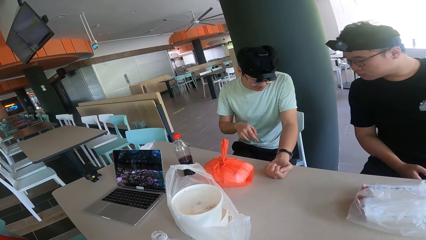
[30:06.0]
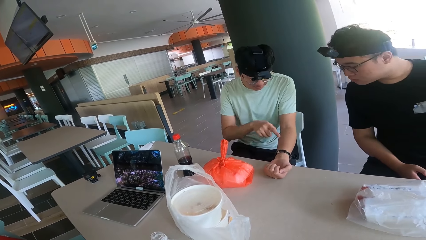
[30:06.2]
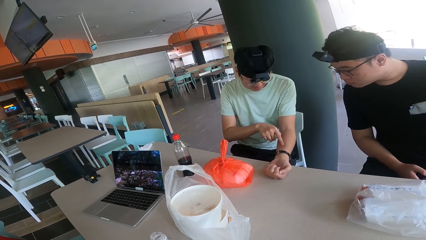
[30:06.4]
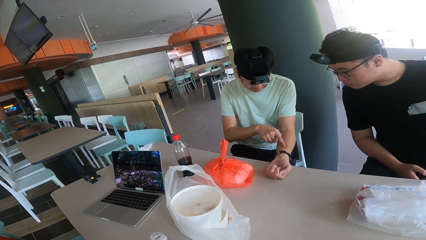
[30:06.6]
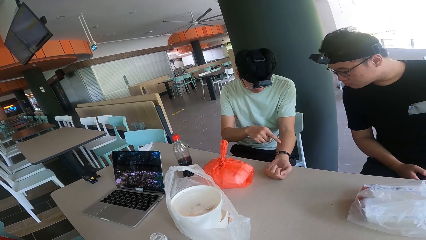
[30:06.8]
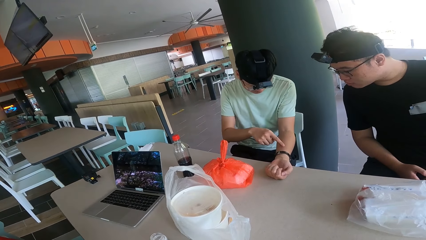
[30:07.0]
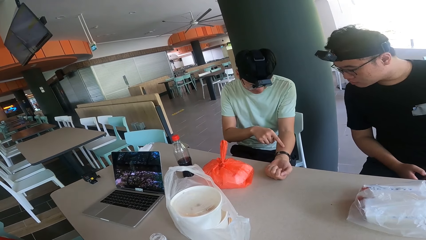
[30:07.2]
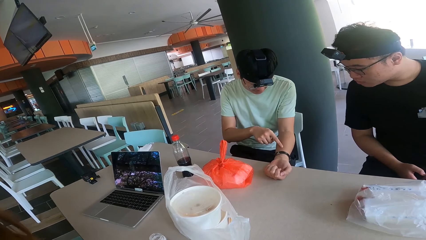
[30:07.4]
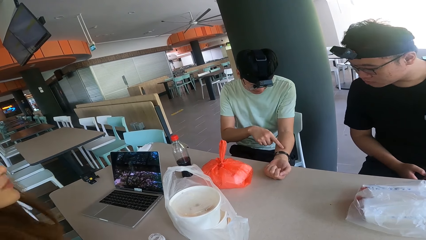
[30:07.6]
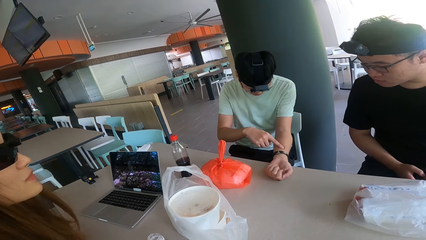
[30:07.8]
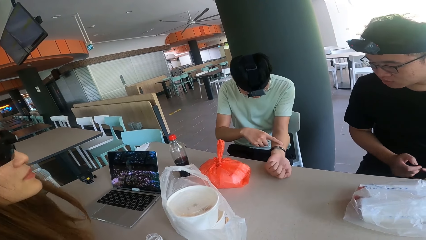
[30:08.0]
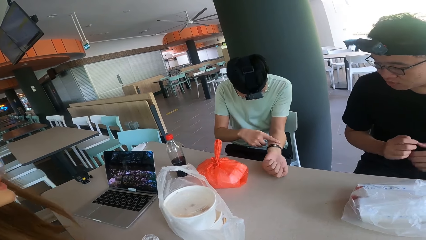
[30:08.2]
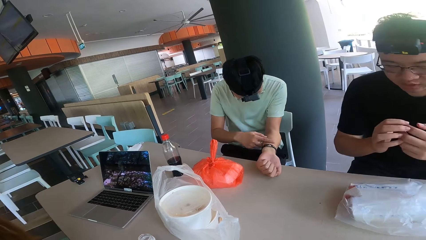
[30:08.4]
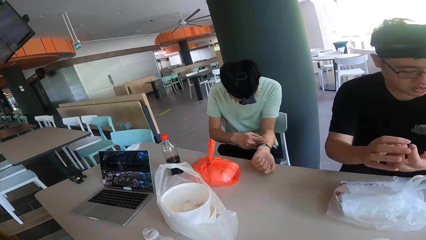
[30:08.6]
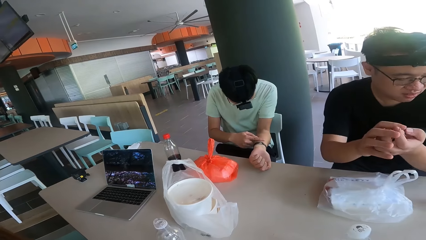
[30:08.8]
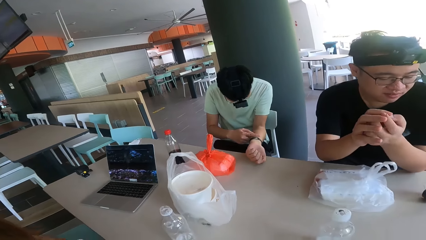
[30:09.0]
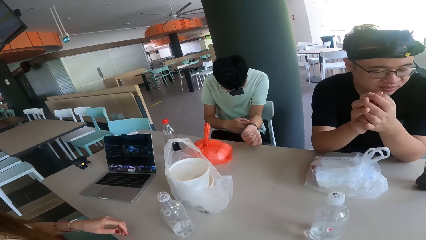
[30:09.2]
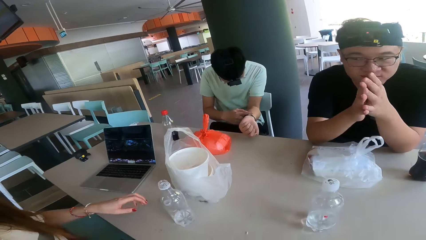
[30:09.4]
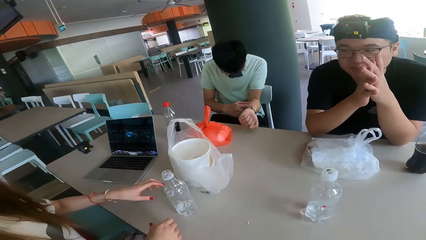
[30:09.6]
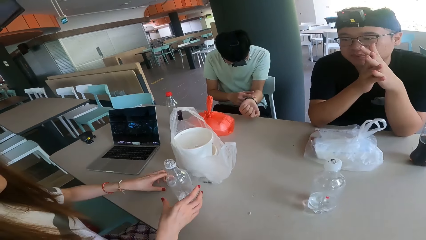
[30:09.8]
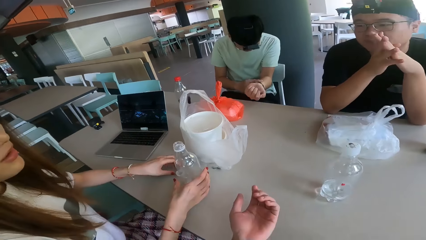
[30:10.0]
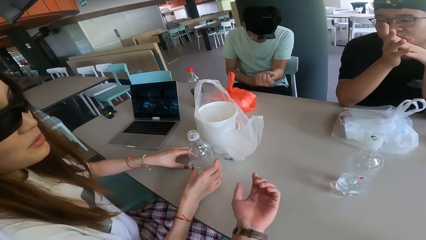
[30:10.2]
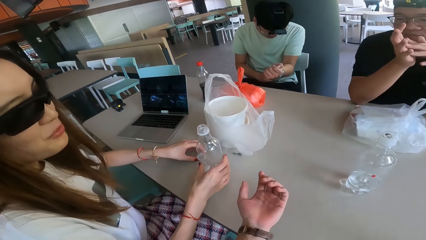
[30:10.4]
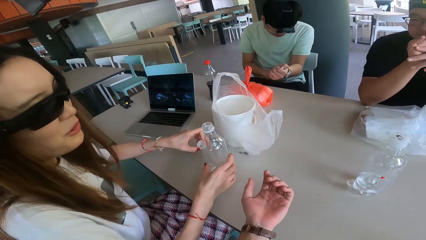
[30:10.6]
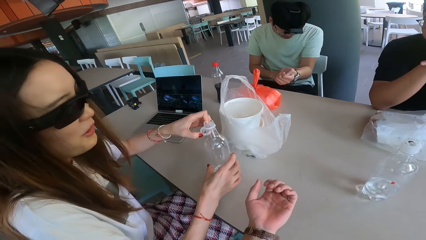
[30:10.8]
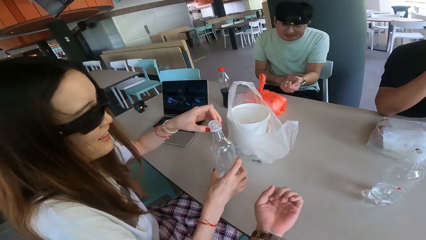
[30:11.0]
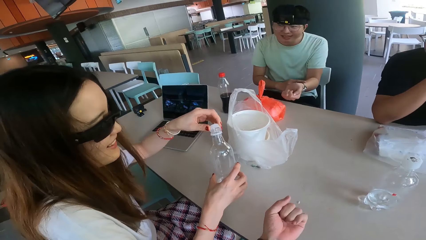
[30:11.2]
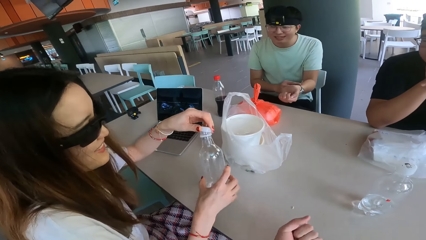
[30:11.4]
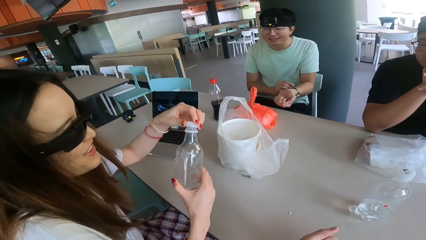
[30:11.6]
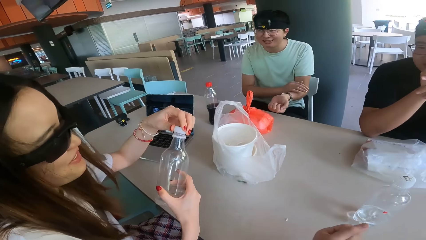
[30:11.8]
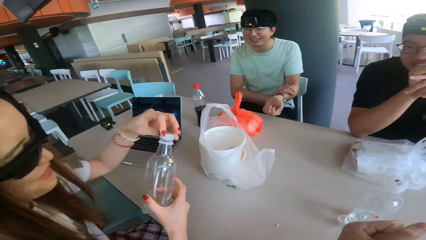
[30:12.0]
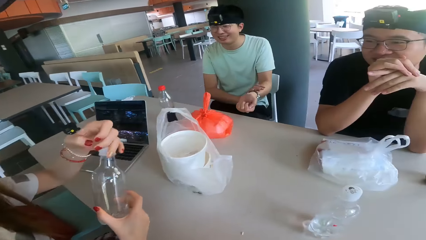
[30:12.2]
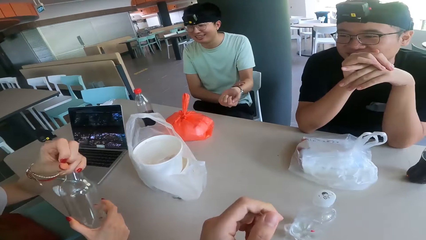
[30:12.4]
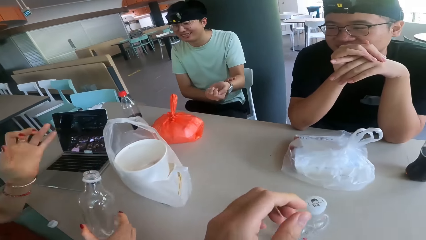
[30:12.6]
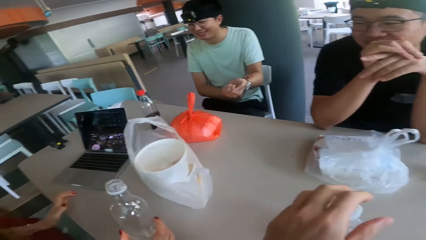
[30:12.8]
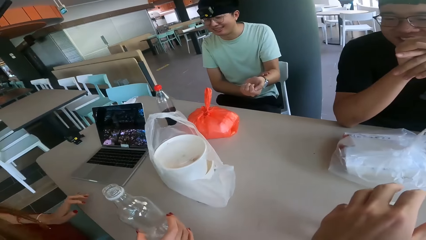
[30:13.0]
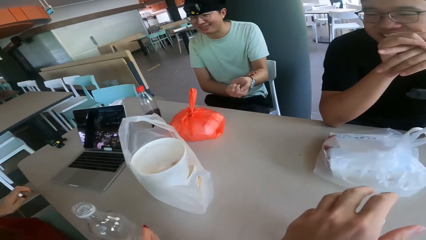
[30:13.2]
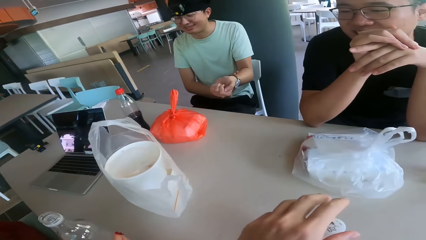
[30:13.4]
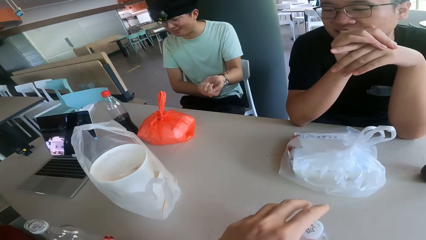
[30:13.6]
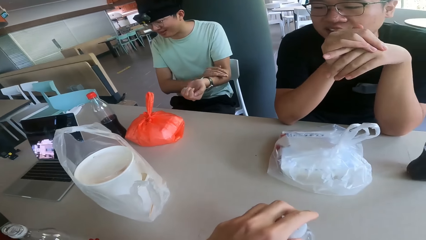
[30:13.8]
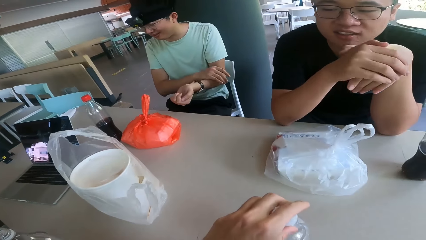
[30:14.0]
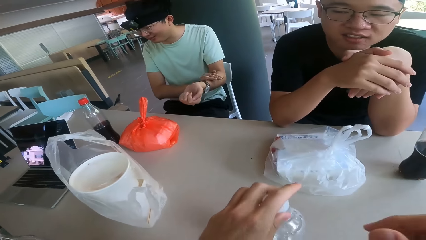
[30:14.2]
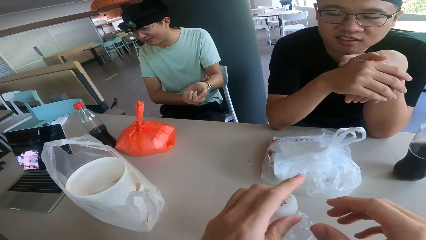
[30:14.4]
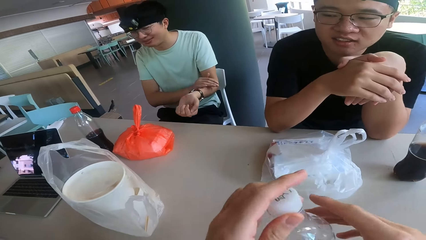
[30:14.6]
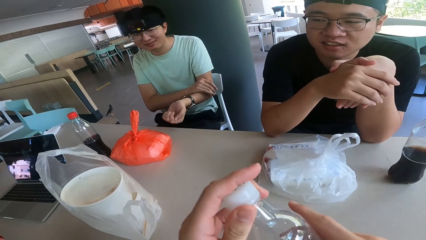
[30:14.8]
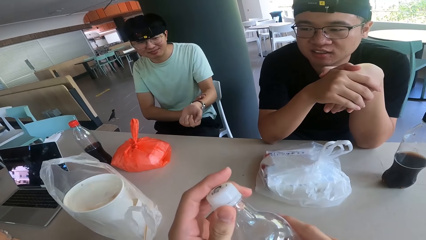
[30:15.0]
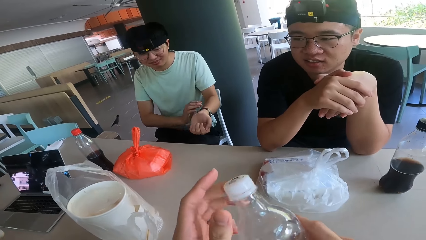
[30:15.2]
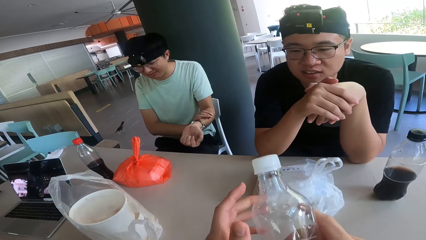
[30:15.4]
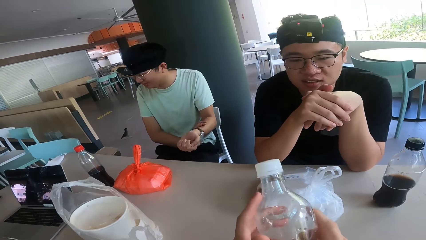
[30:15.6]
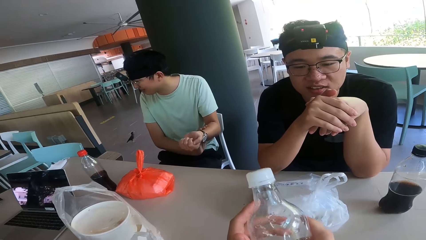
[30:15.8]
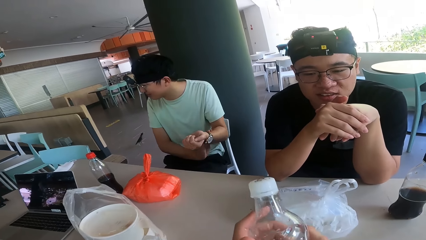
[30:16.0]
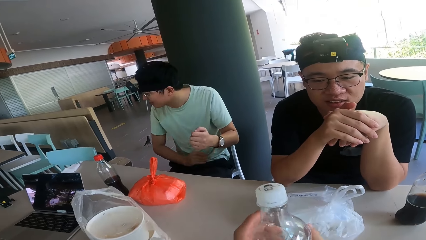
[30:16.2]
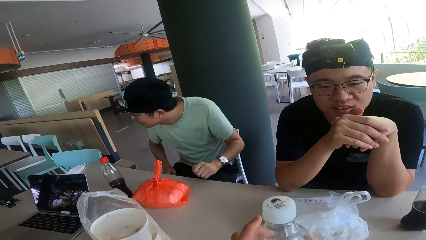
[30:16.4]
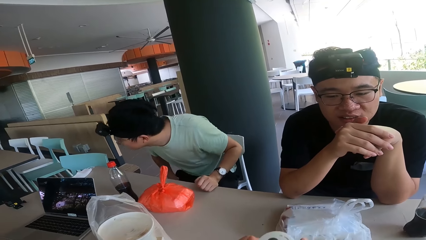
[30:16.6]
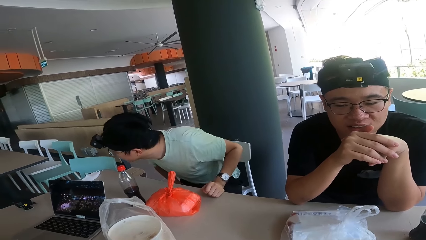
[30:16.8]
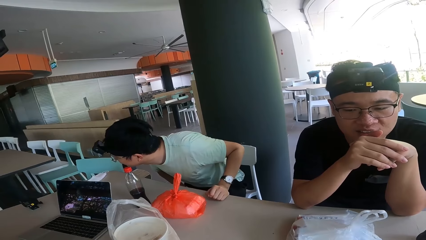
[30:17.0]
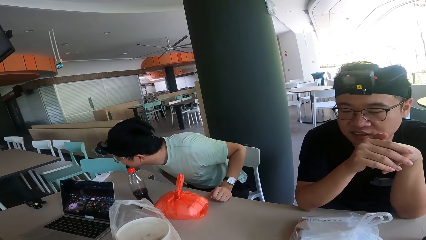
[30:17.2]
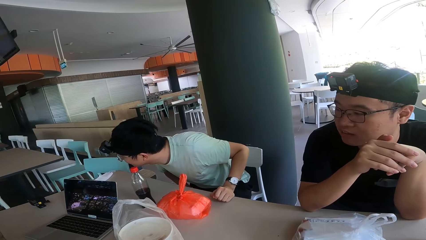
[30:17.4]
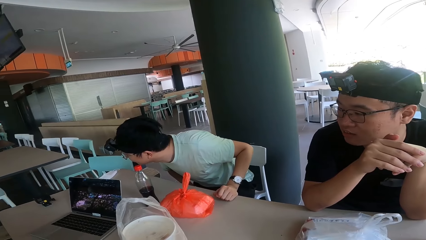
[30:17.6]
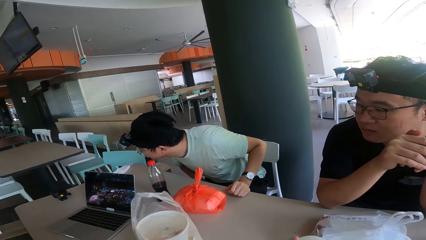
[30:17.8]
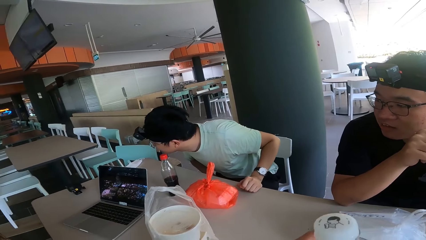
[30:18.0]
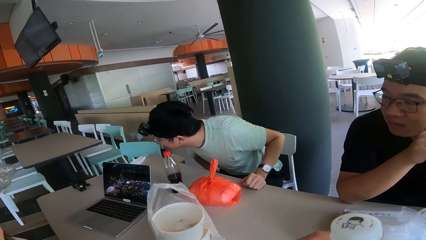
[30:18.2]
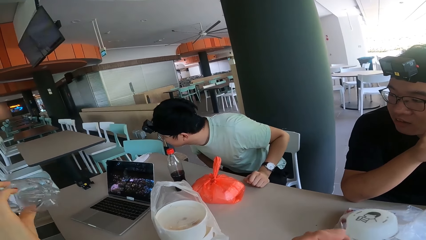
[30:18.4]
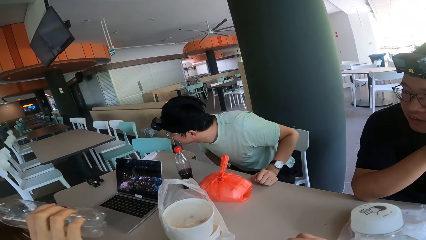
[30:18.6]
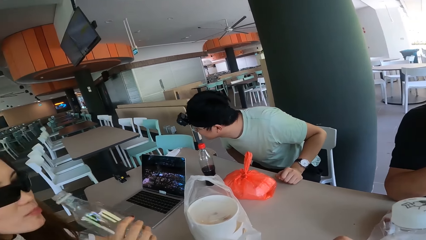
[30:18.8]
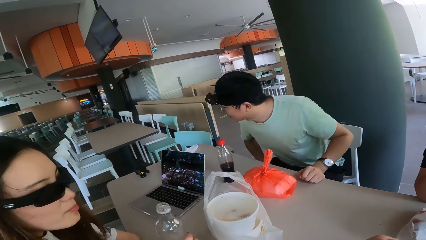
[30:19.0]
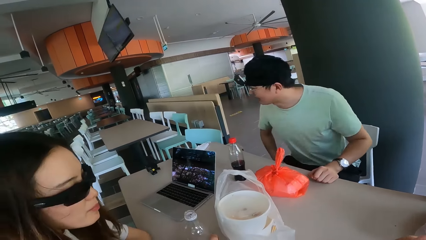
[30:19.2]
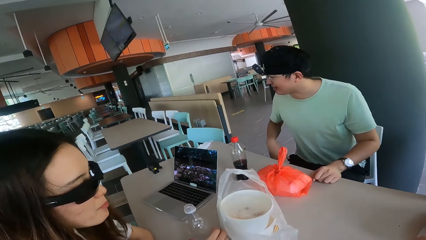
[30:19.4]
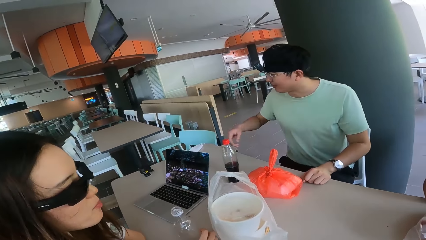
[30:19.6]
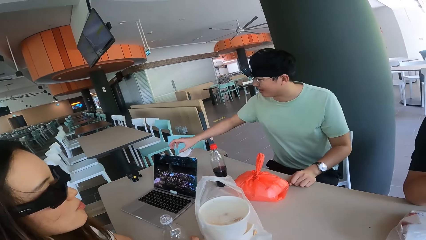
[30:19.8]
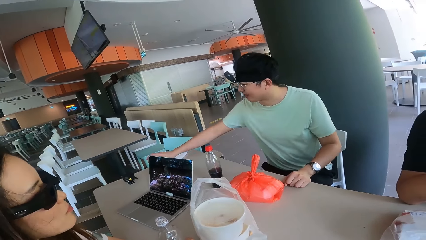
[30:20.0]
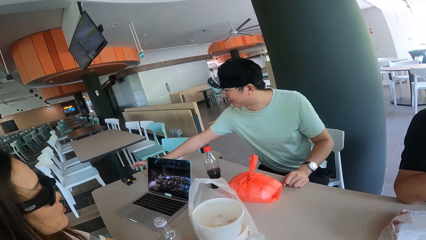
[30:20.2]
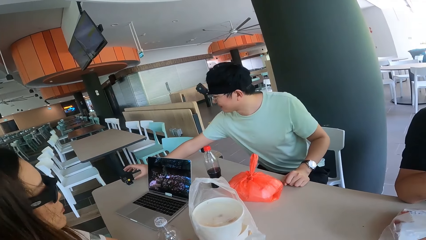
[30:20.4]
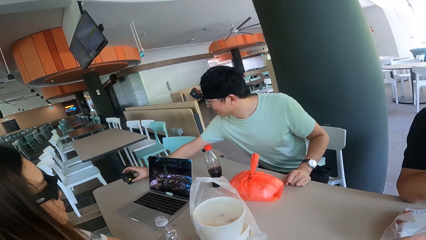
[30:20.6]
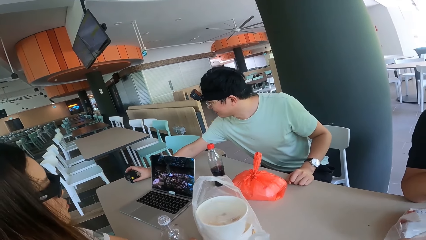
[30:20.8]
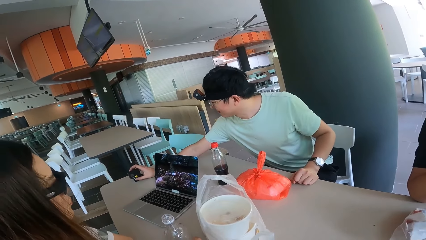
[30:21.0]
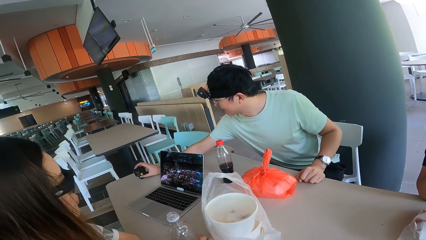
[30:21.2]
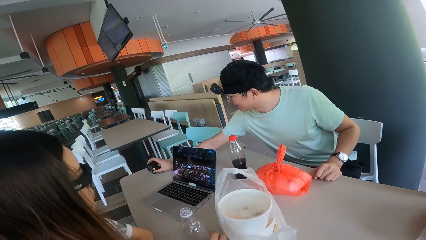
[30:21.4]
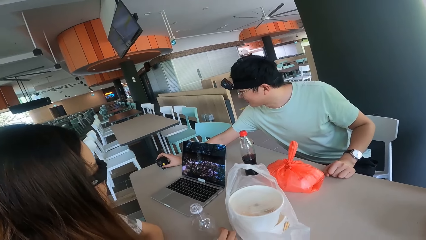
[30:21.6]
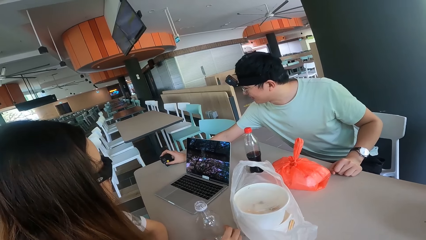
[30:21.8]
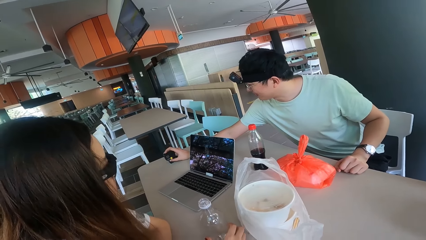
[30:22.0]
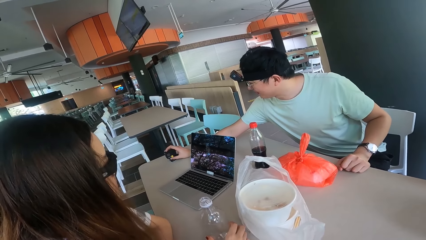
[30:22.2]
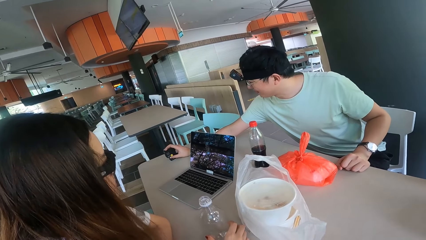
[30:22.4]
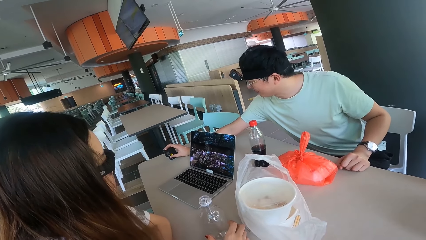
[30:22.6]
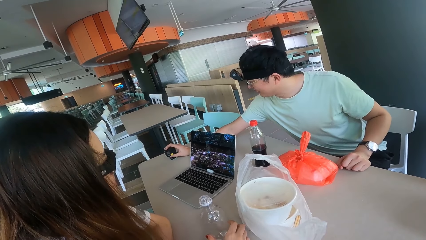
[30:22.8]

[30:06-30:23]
A man points at his watch. Another man stares at the first man's watch. A woman picks a bottle from the table. The woman holds the water bottle. The woman closes the bottle with the lid. The camera wearer picks a bottle from the table. The first man rubs his hand. The camera wearer holds the water bottle with both hands. The first man stares at something on the table. The first man touches something on the table. The first man holds something.
